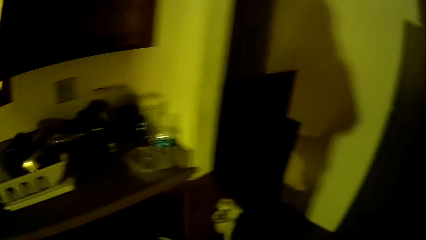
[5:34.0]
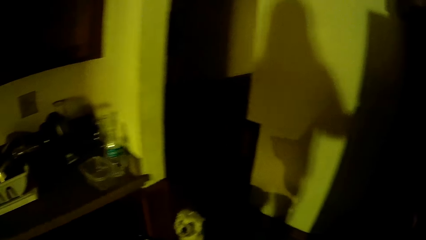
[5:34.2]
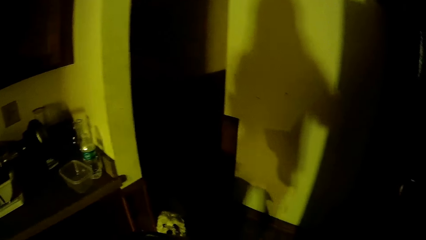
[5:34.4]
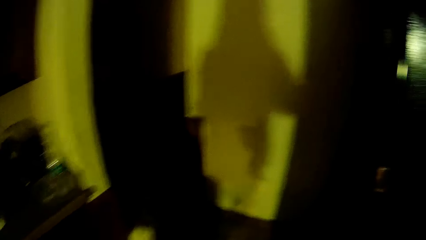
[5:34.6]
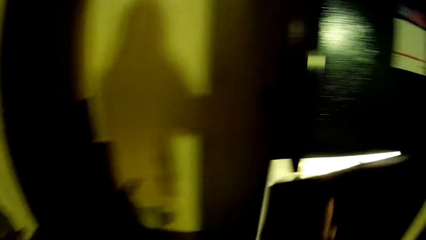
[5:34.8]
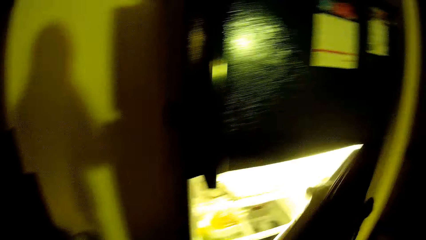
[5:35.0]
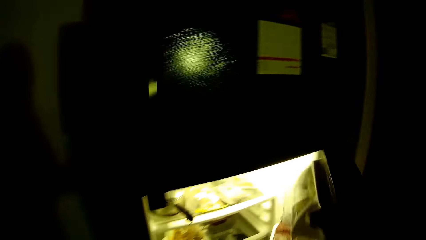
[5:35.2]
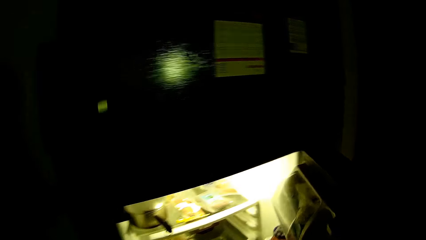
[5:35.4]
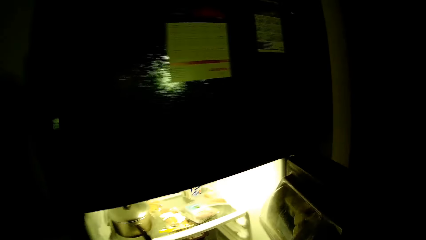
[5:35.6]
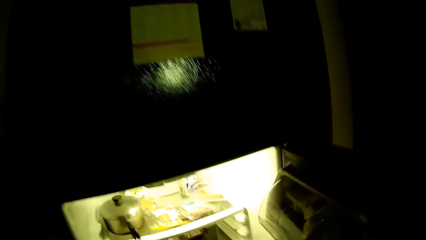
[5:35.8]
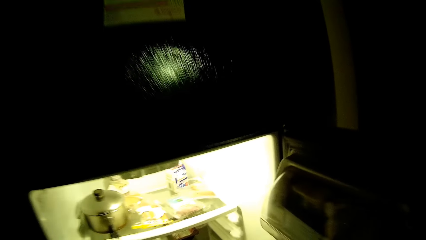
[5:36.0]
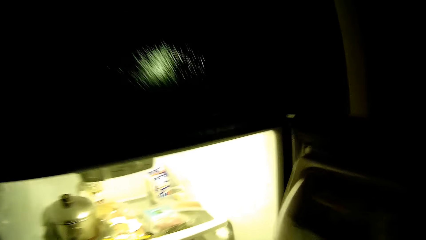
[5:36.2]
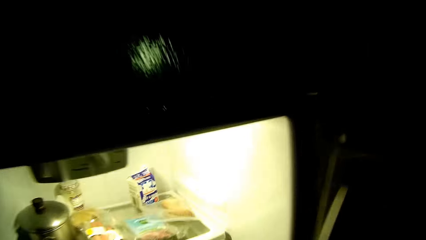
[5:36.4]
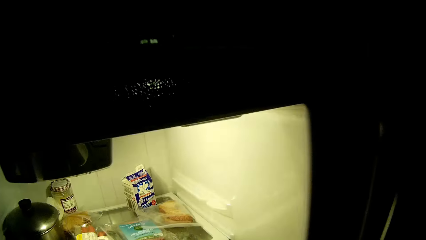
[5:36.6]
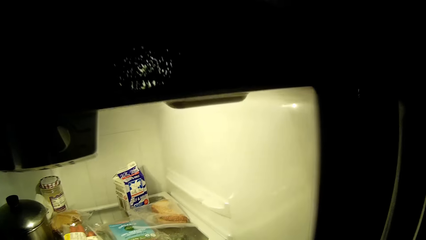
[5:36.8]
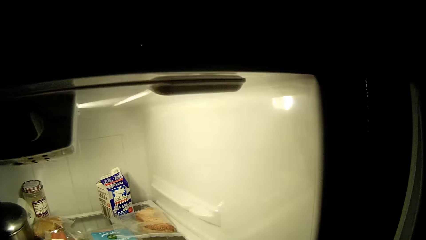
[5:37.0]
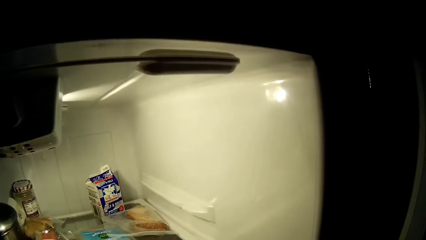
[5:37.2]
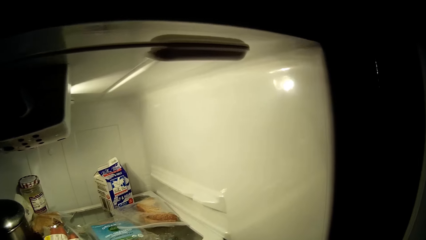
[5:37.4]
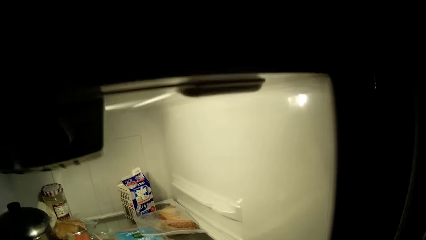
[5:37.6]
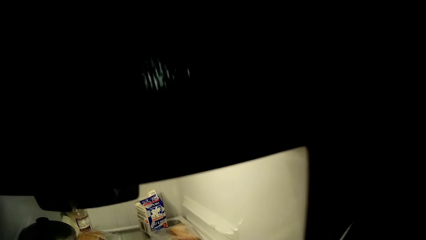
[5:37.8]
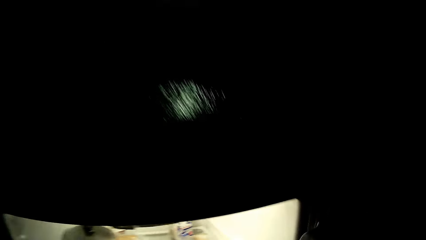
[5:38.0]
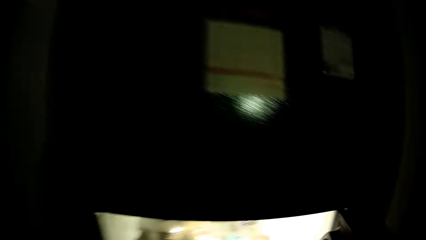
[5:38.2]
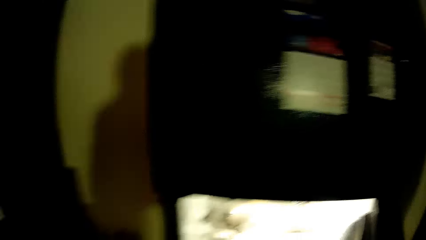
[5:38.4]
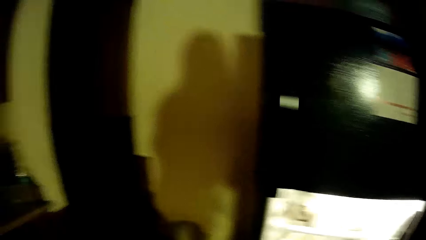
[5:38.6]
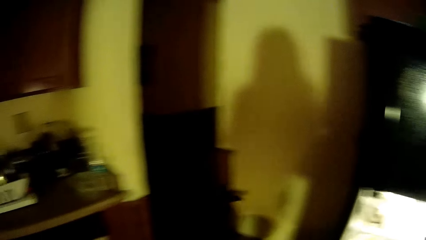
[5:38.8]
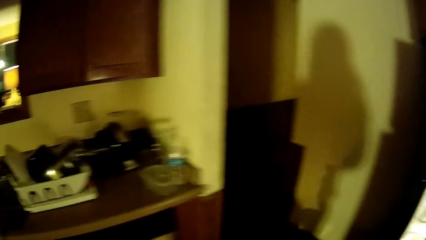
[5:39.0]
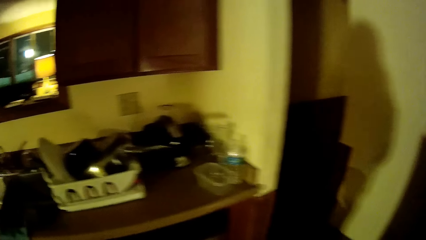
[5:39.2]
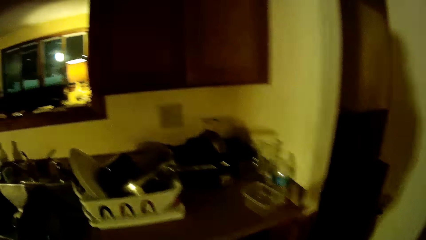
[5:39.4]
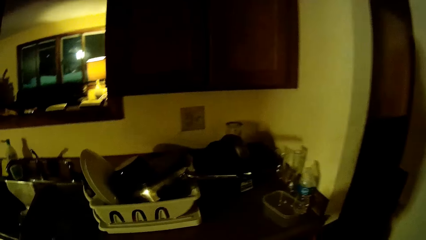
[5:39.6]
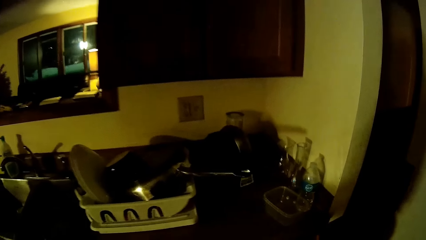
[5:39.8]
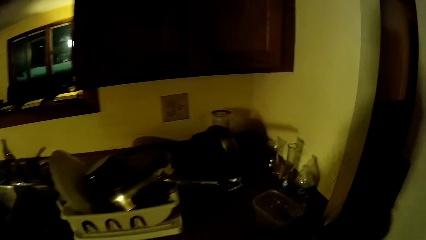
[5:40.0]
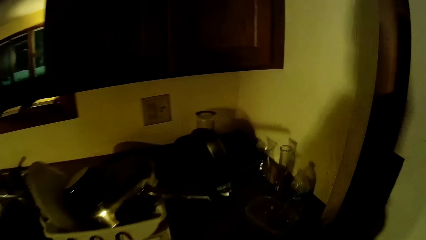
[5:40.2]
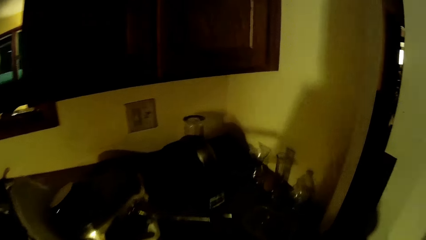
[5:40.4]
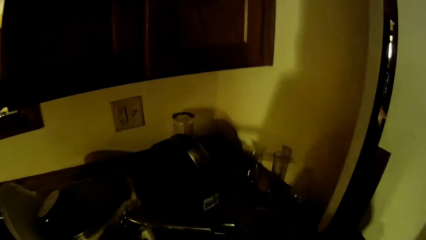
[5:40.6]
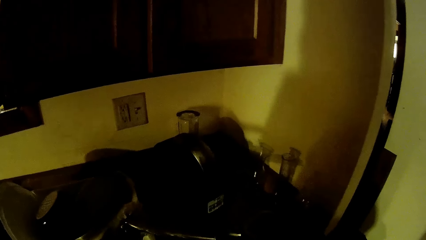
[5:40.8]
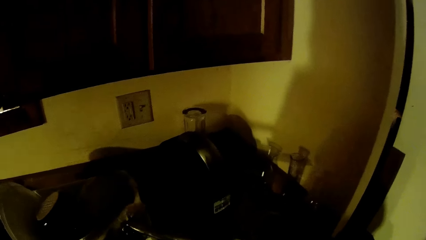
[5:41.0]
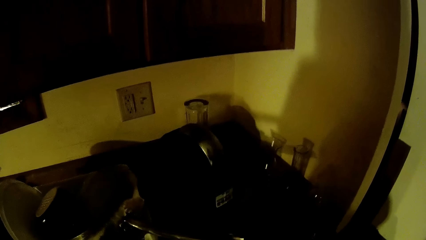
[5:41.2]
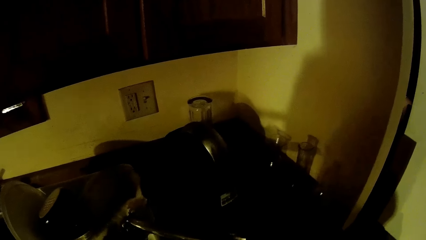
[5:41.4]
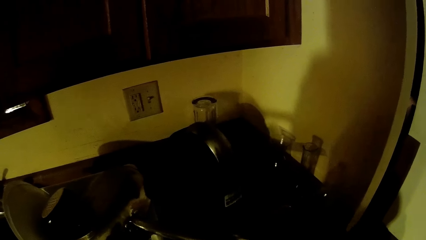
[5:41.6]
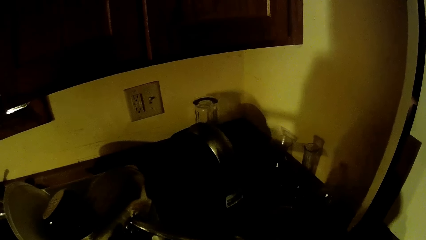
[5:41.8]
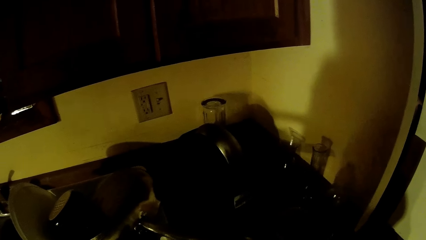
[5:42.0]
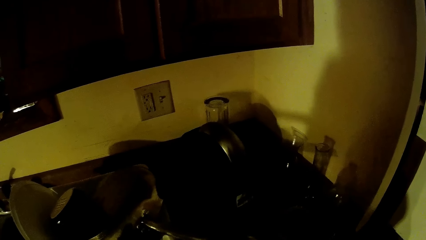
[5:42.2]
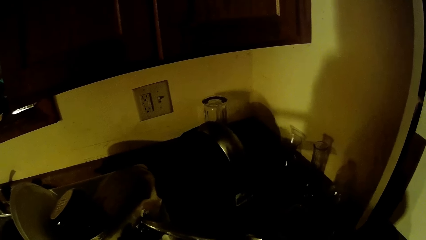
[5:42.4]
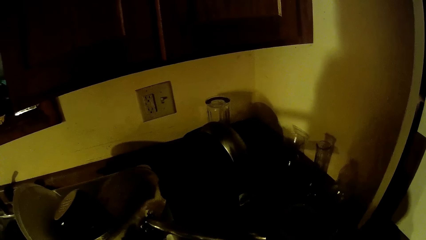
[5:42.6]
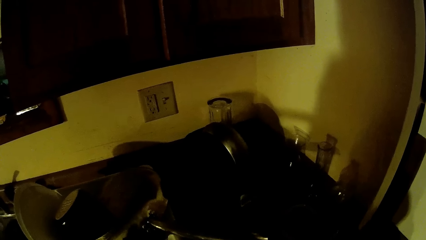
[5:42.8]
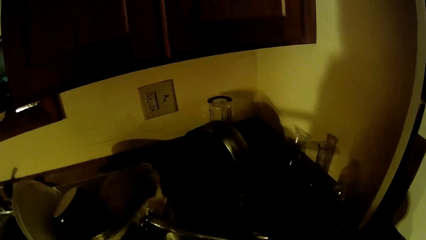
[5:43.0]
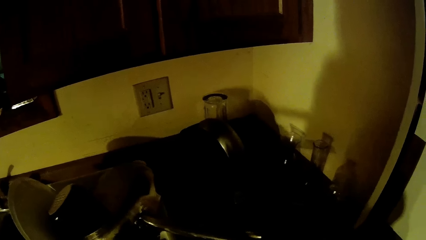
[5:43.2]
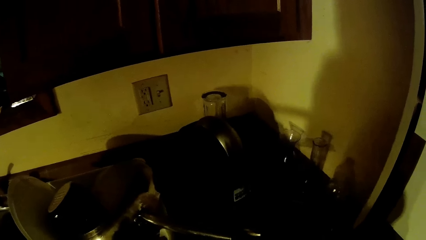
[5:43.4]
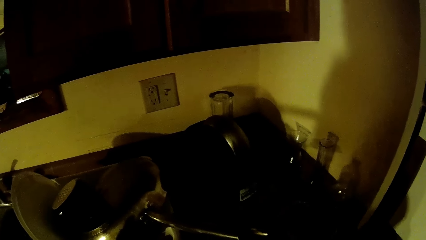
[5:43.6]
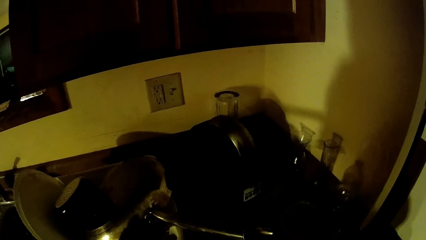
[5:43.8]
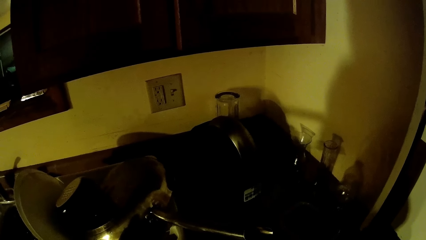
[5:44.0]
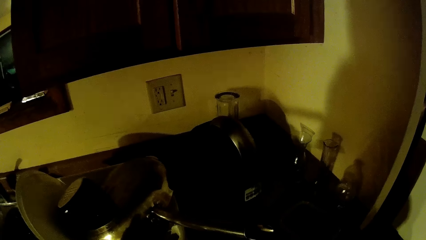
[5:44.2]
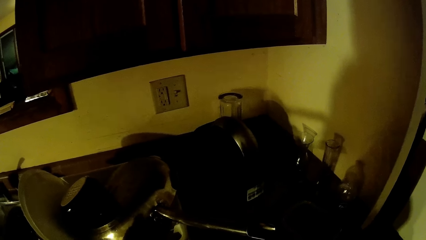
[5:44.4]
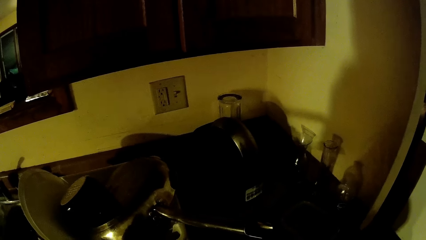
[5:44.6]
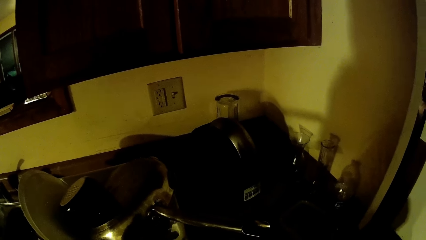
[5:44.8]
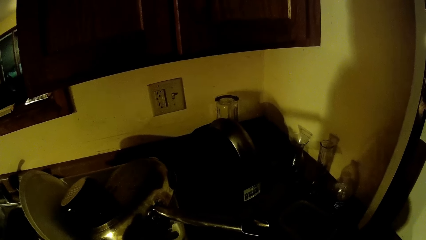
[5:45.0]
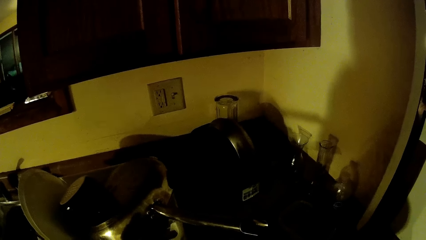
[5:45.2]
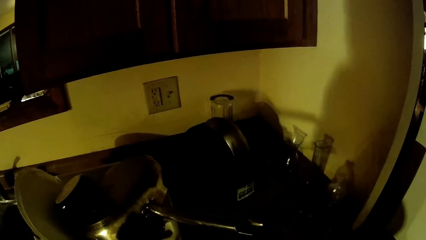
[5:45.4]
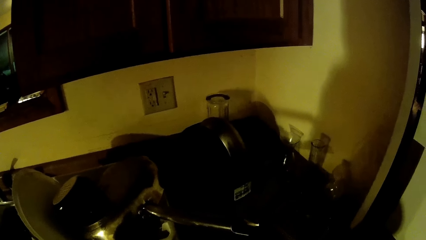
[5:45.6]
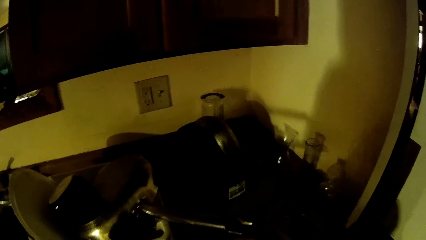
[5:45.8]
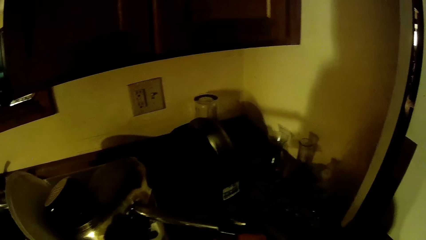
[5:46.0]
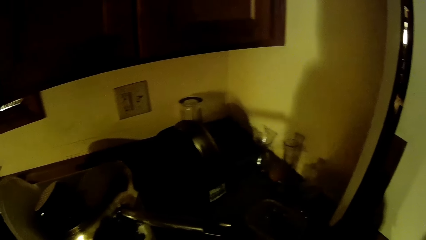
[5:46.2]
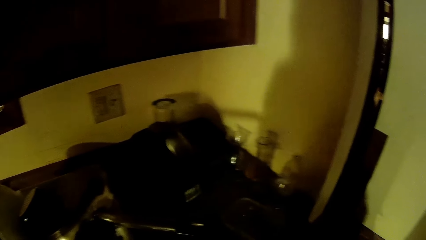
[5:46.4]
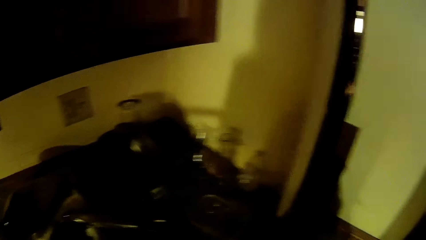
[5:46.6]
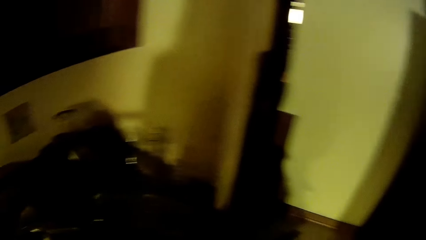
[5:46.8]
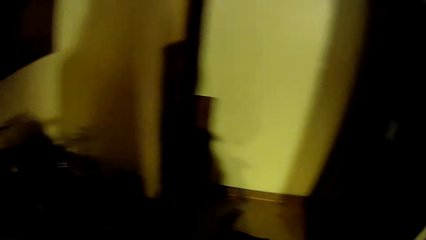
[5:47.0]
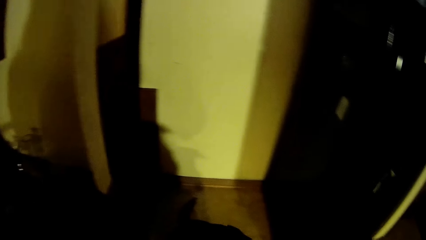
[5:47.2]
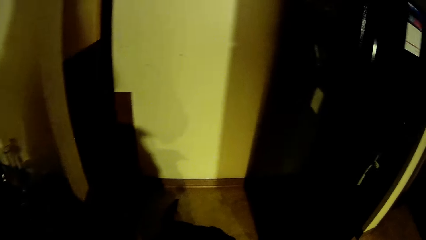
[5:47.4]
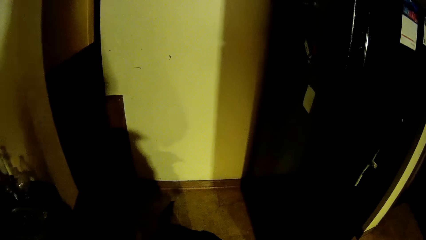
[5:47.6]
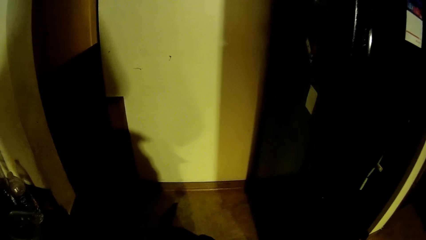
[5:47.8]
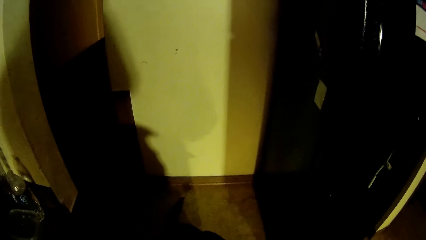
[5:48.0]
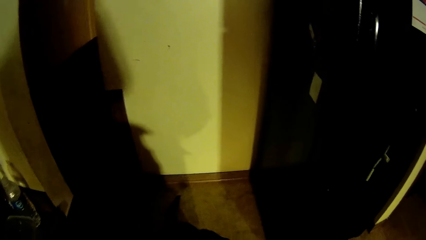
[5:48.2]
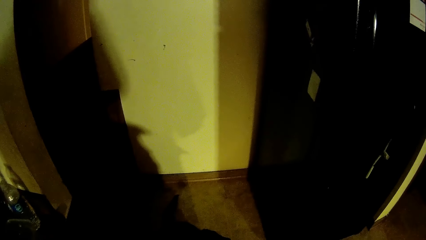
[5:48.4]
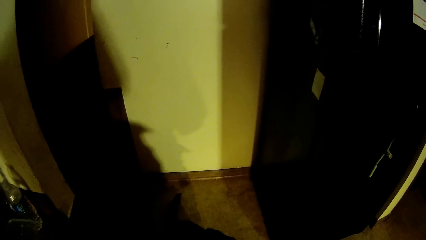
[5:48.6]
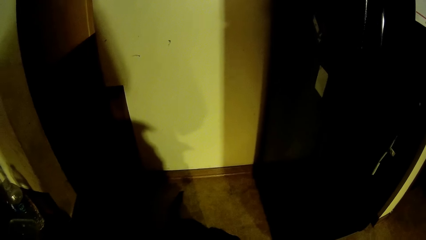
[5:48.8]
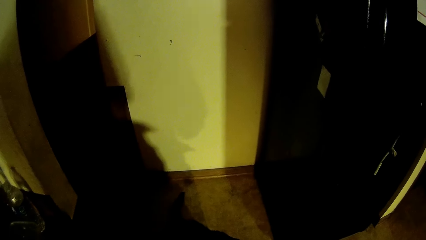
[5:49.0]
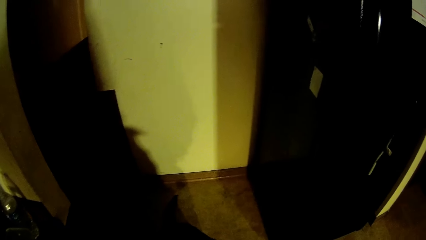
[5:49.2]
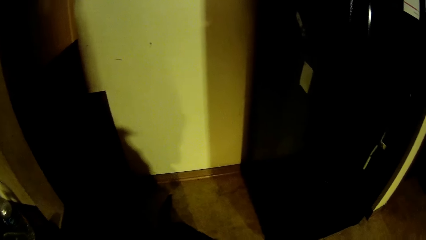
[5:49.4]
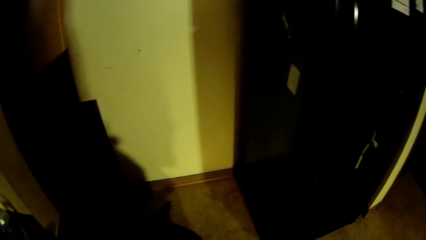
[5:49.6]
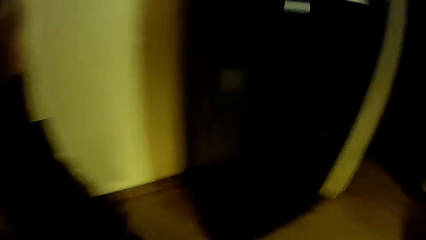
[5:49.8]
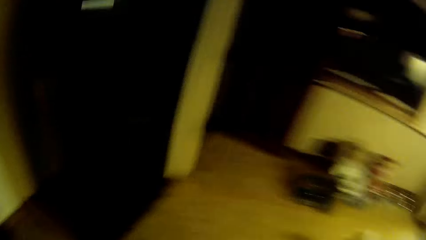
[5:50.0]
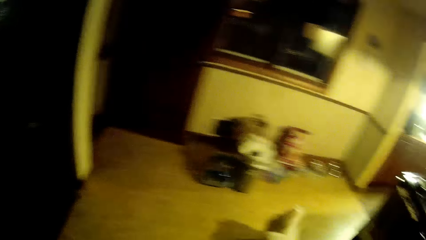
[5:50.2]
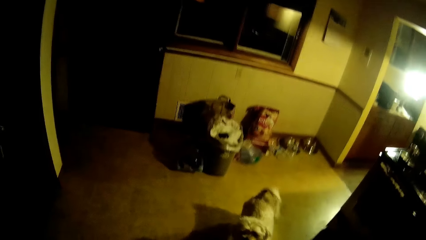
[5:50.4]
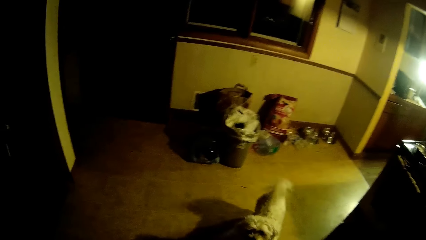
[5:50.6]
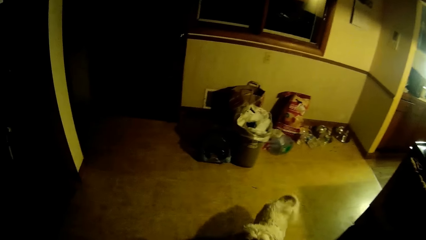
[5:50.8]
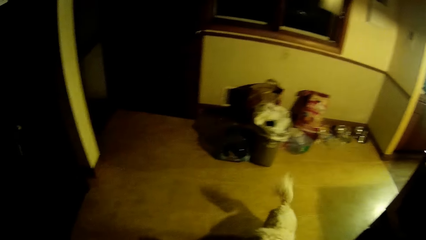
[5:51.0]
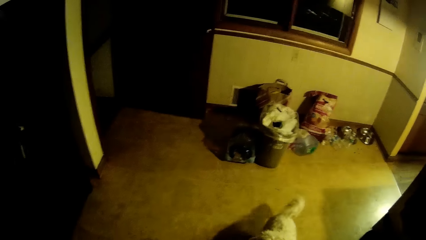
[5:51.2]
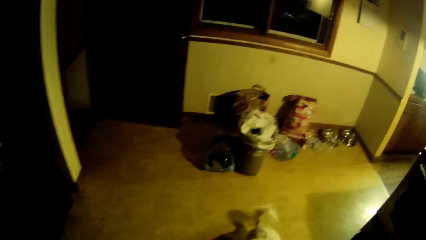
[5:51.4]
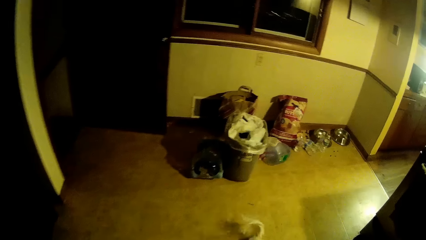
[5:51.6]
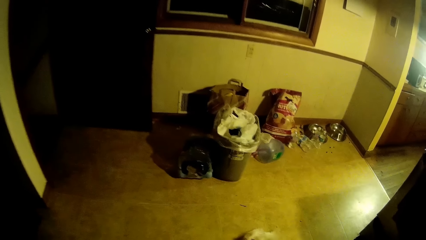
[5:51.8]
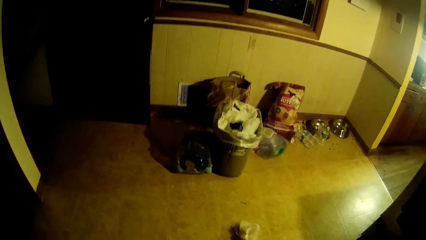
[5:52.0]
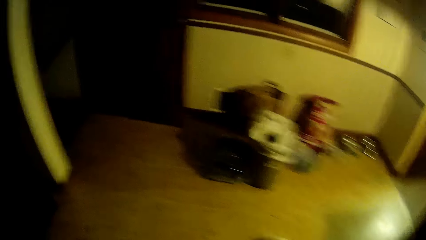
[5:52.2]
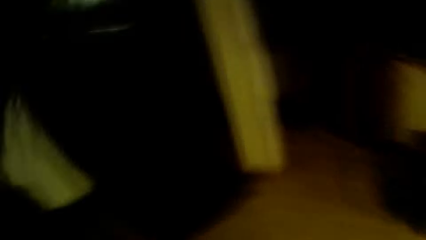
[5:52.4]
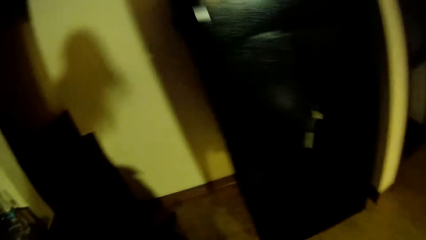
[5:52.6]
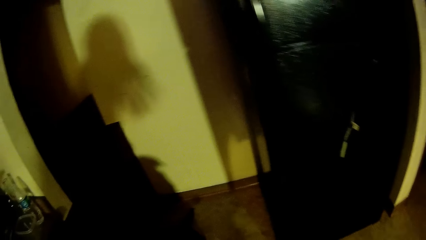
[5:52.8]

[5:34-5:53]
The camera wearer opens the fridge. They check the fridge. They look around the kitchen. They stare at the sink. They look around the room.
